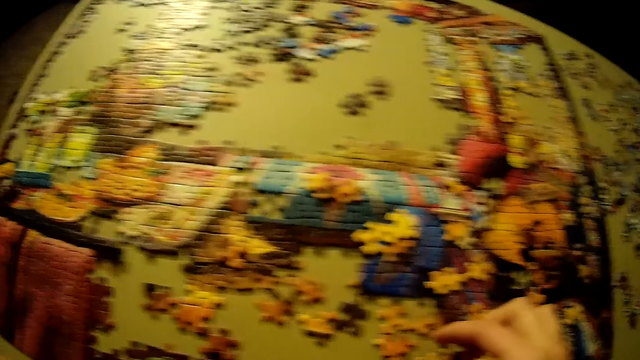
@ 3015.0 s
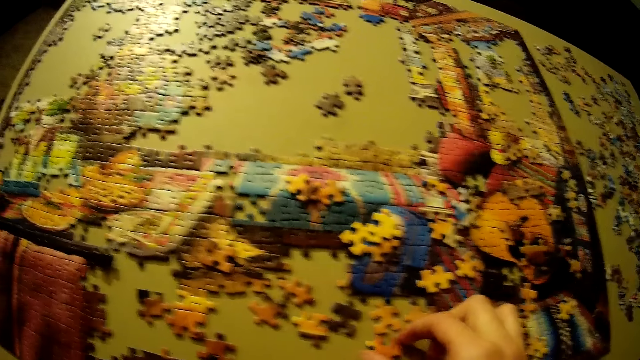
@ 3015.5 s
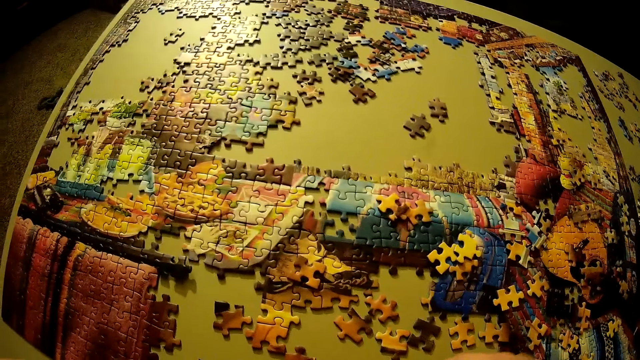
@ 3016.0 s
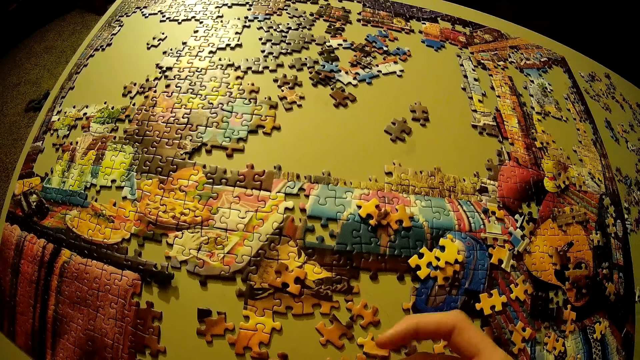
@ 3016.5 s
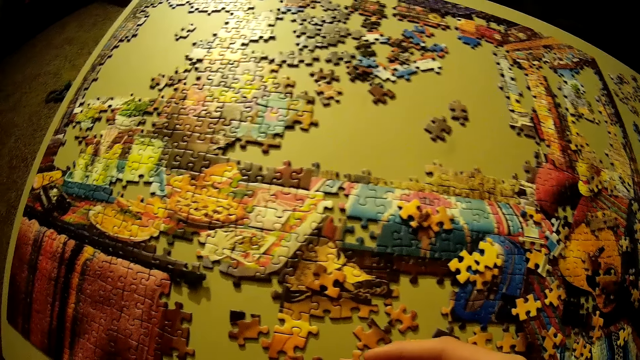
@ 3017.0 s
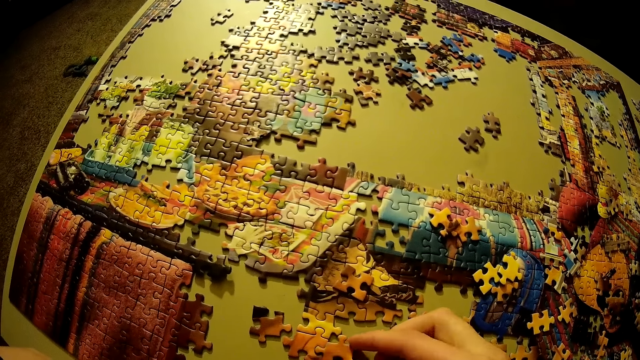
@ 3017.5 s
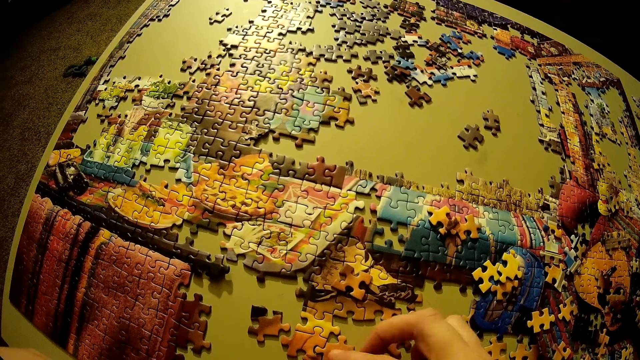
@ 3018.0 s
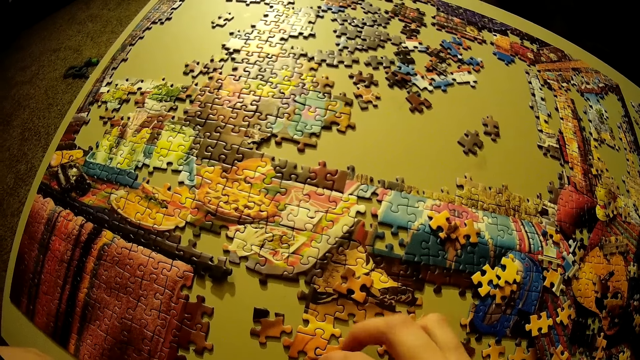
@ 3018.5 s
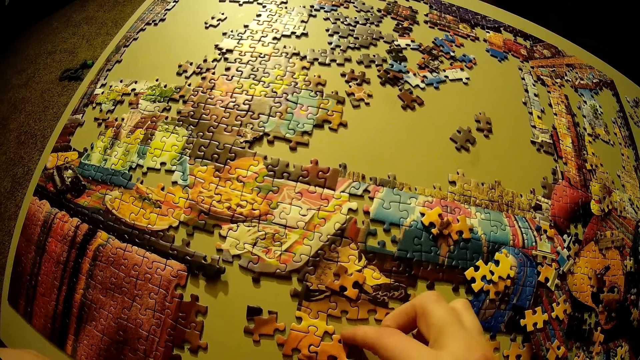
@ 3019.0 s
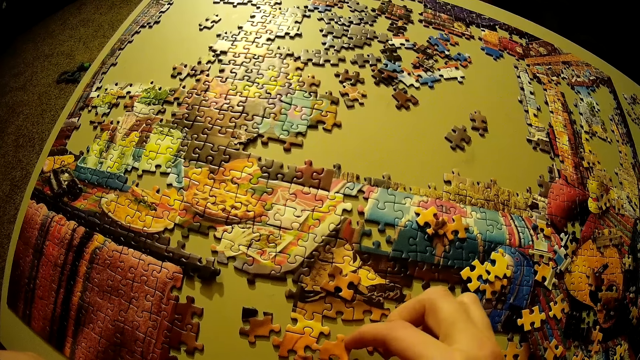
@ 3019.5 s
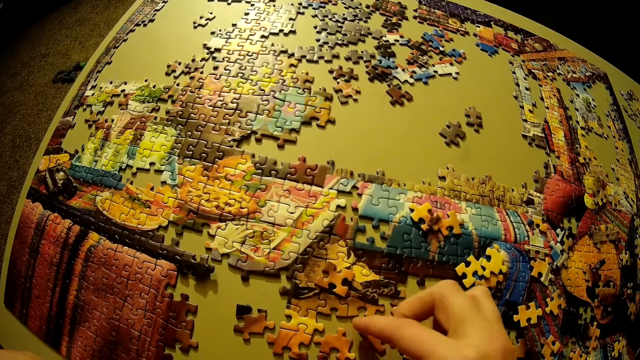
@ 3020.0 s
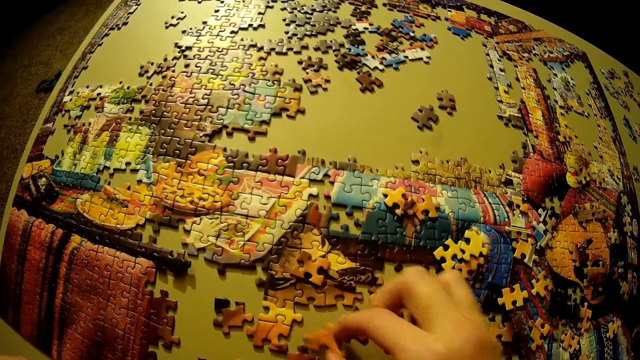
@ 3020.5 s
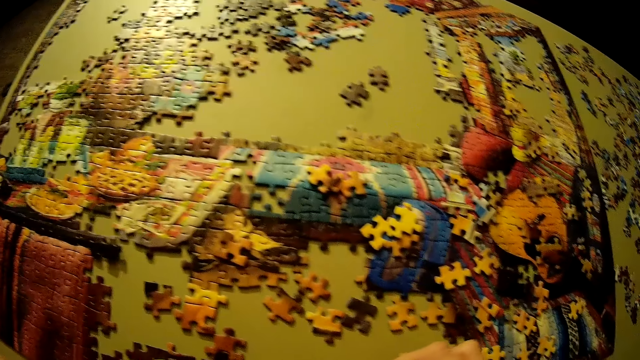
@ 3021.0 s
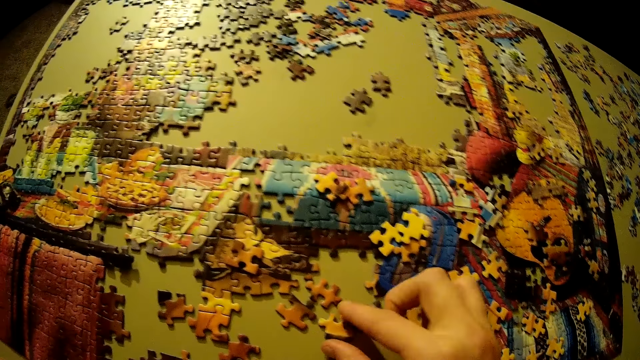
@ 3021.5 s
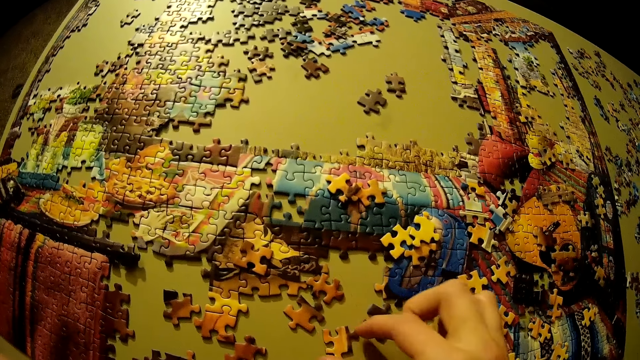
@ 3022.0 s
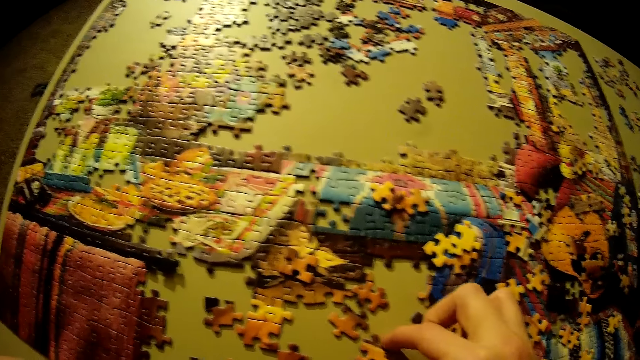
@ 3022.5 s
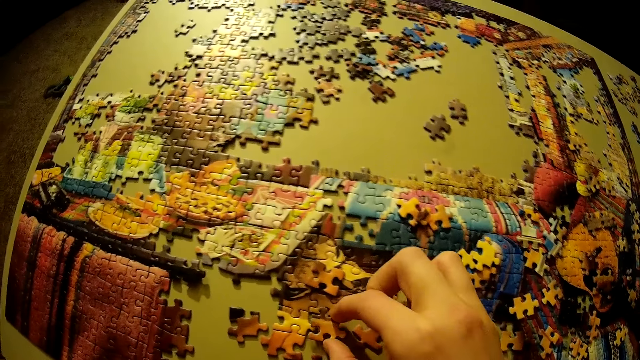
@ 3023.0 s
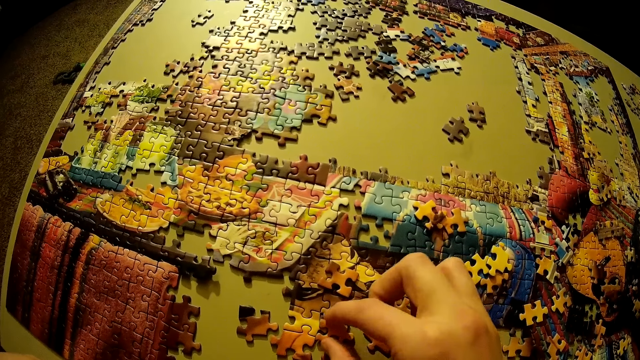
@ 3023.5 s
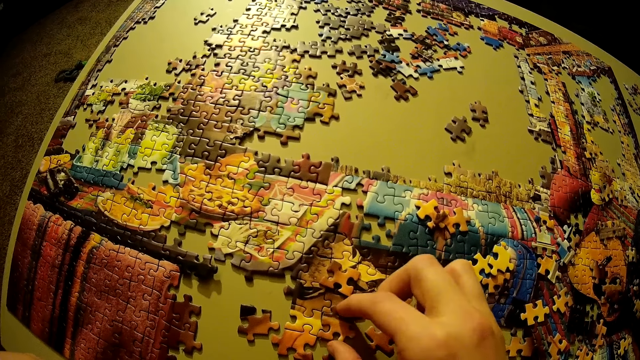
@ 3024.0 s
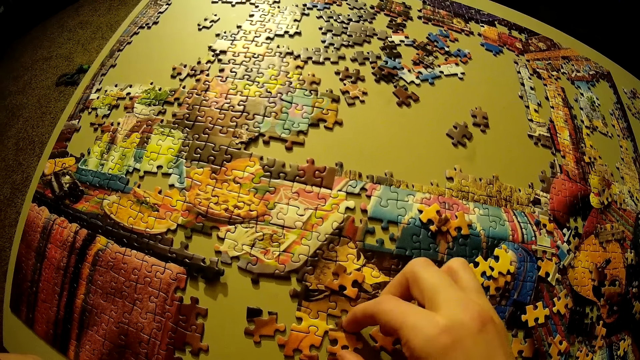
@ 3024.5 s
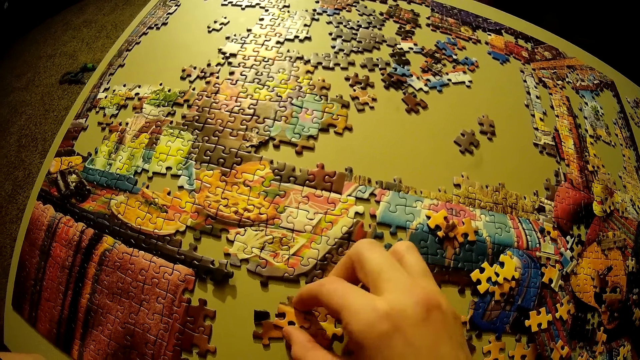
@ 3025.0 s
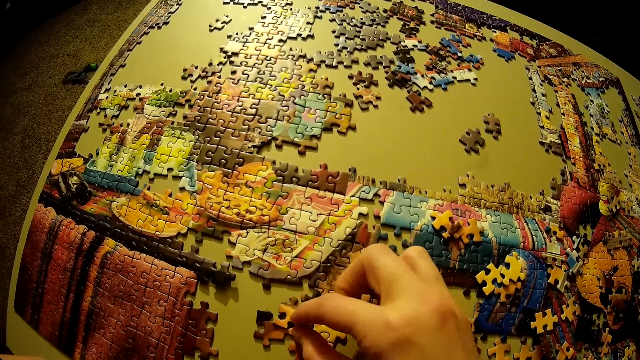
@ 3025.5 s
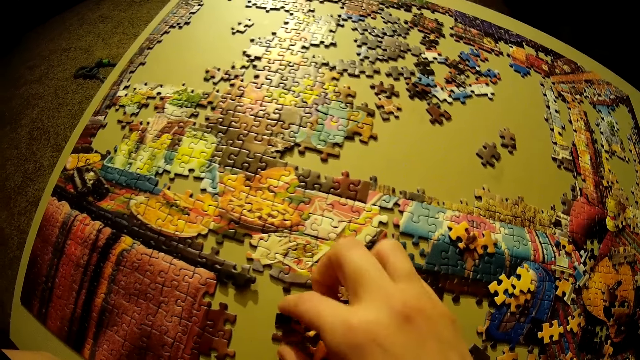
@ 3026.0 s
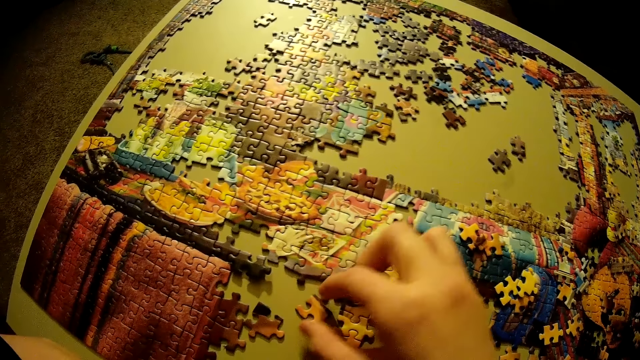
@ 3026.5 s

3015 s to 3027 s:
The camera wearer connects the puzzle piece together.

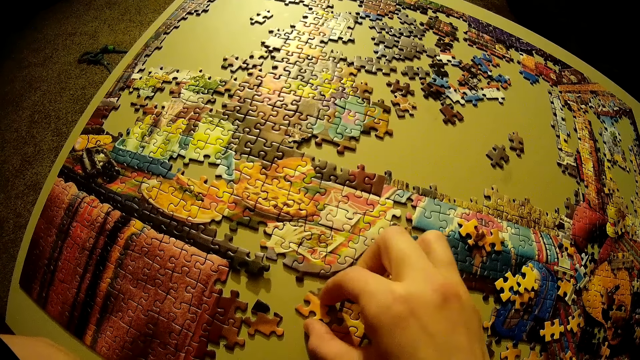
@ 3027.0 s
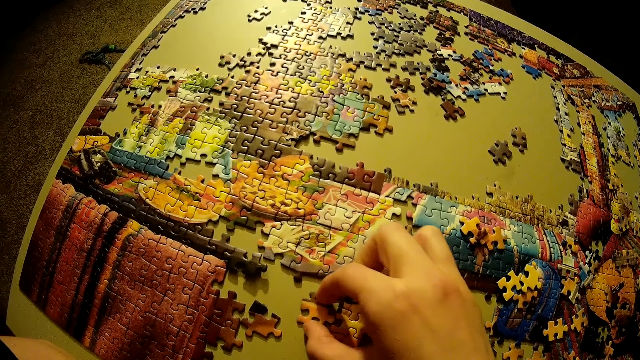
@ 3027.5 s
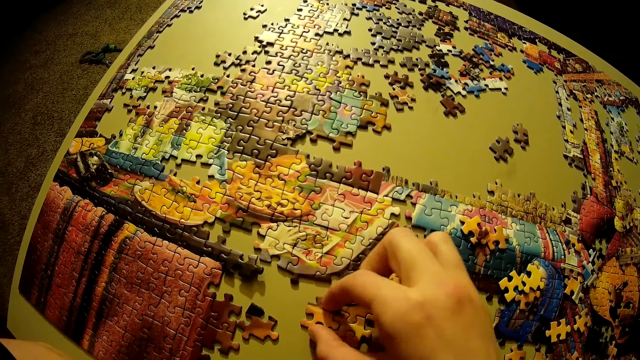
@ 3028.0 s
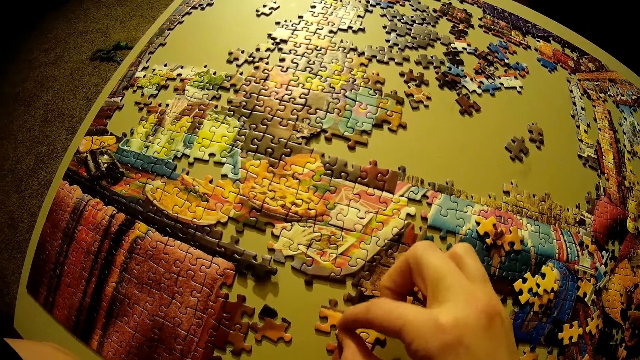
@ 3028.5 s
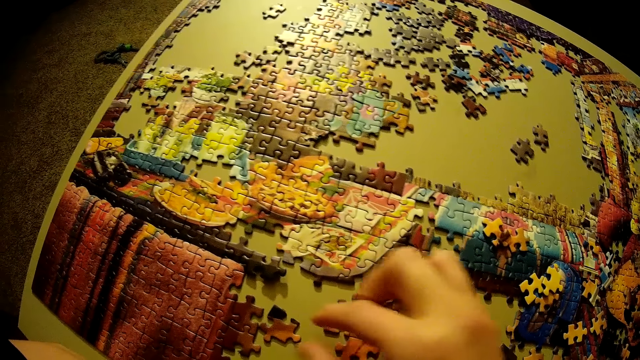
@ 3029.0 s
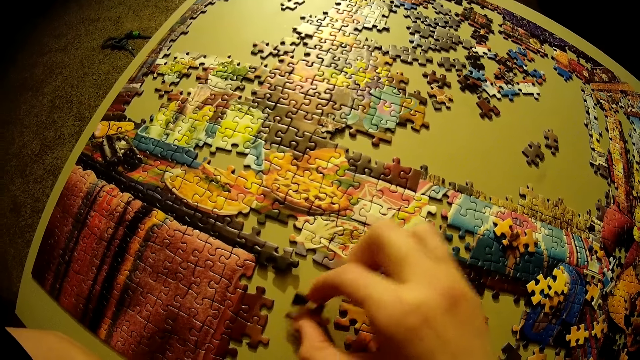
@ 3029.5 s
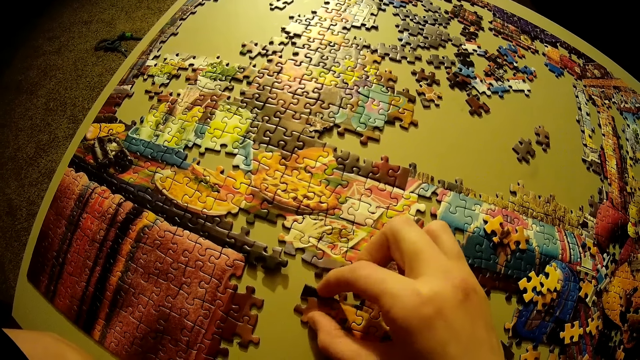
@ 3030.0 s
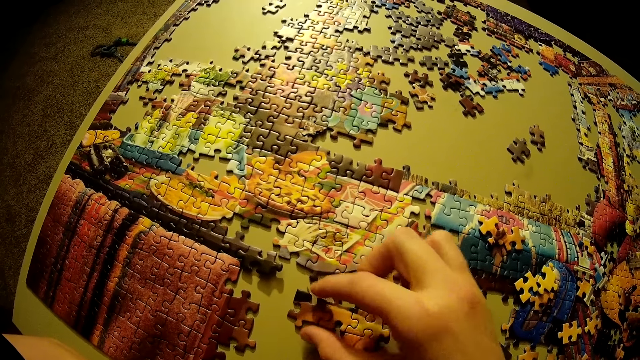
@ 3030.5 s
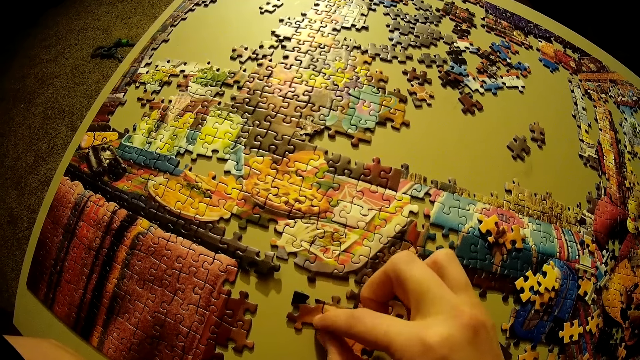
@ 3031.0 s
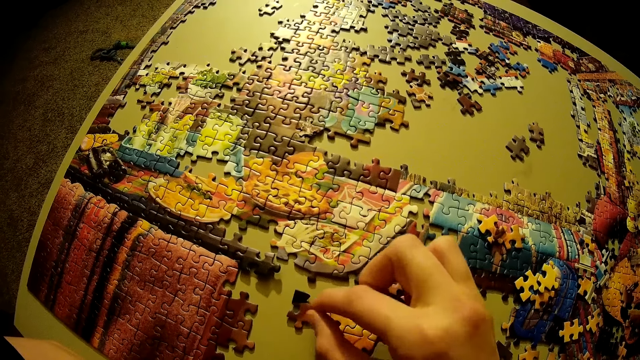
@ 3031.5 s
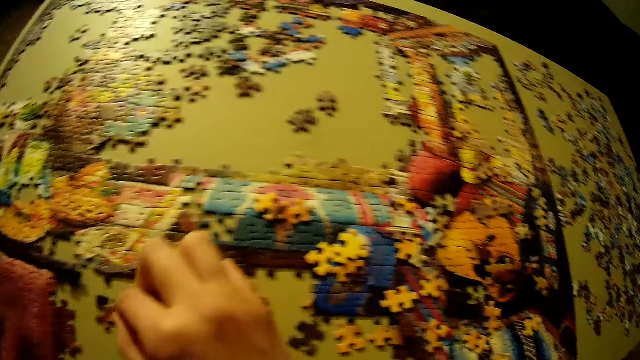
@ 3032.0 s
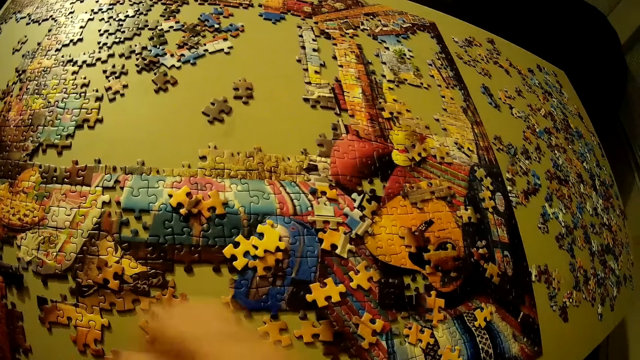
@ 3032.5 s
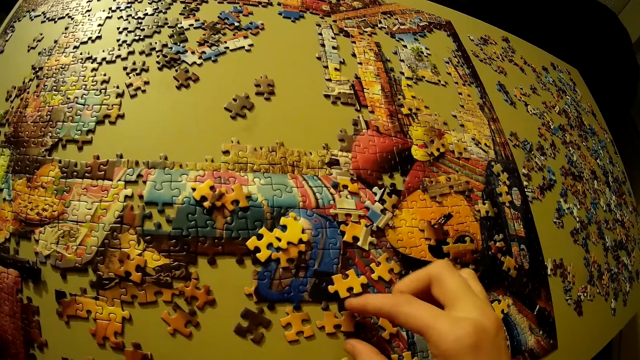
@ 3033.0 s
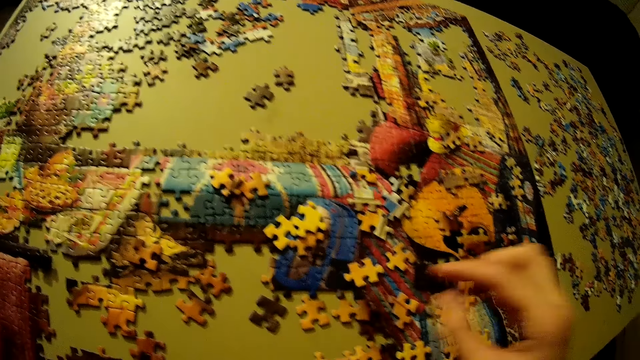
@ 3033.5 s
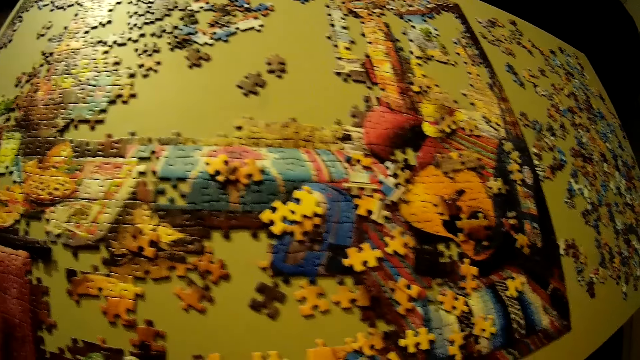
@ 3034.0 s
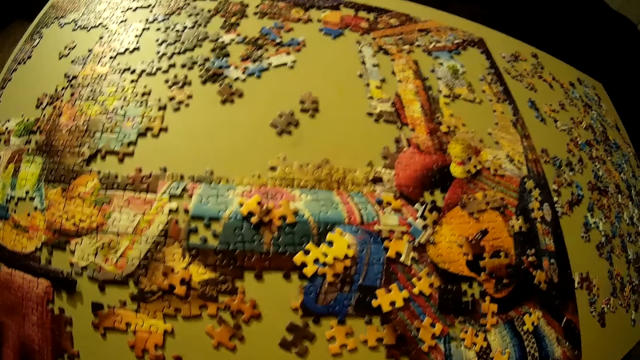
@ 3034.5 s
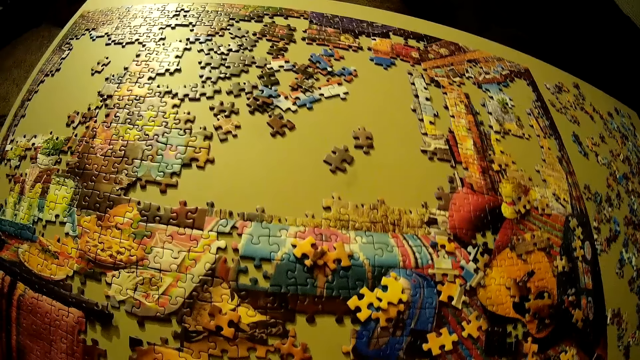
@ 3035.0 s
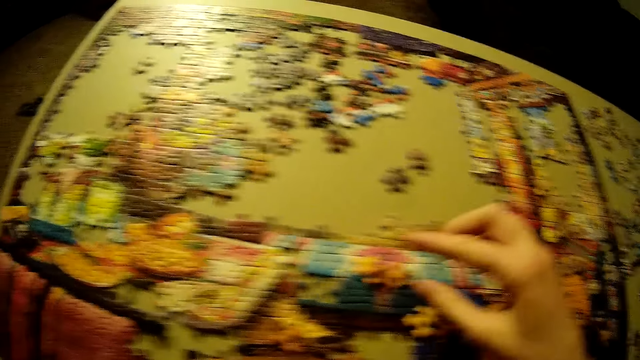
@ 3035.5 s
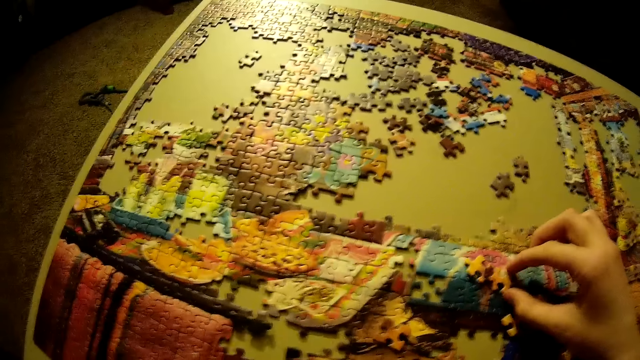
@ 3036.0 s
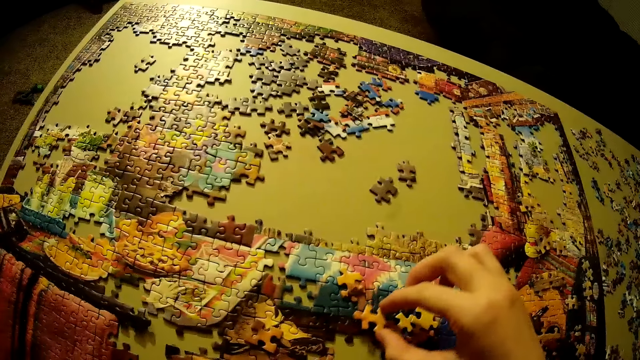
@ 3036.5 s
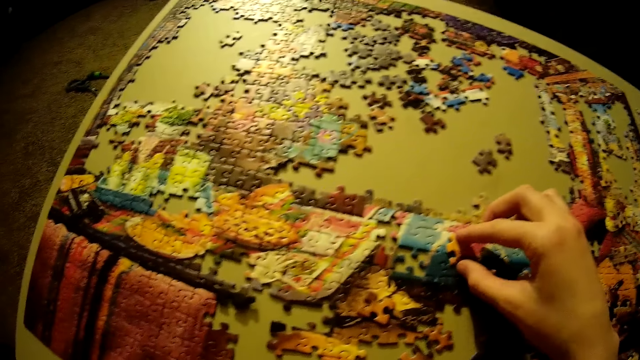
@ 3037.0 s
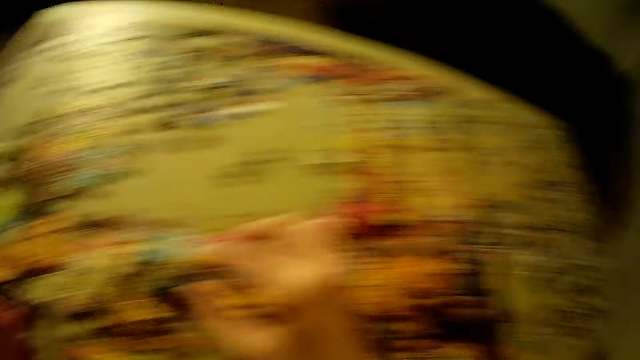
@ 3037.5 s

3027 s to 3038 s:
The camera wearer looks around the table. They hold the puzzle piece. They look around the table. They pick up the puzzle piece, drop the puzzle piece on the table and hold the puzzle piece.
